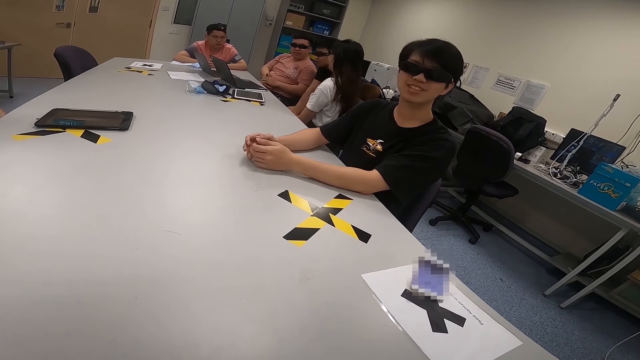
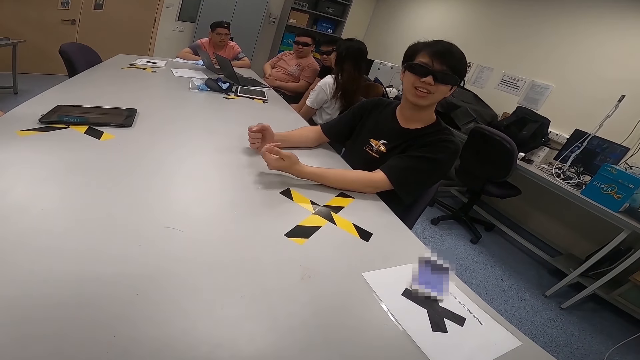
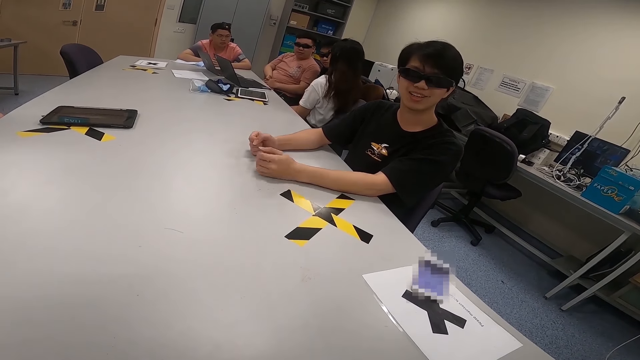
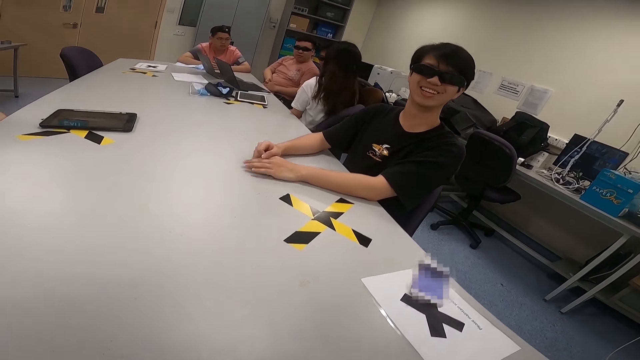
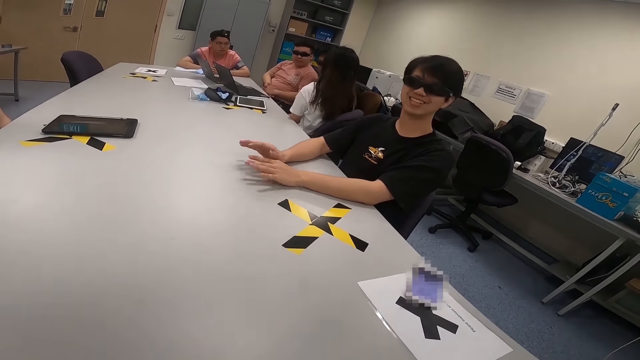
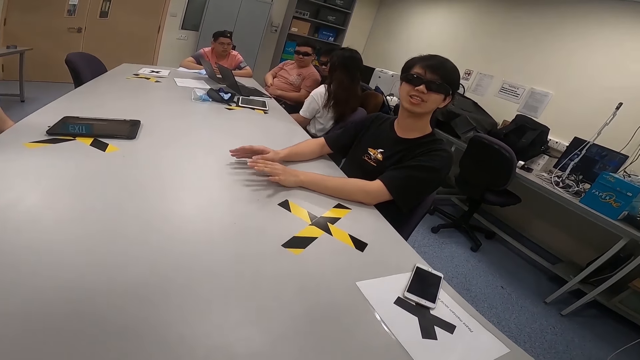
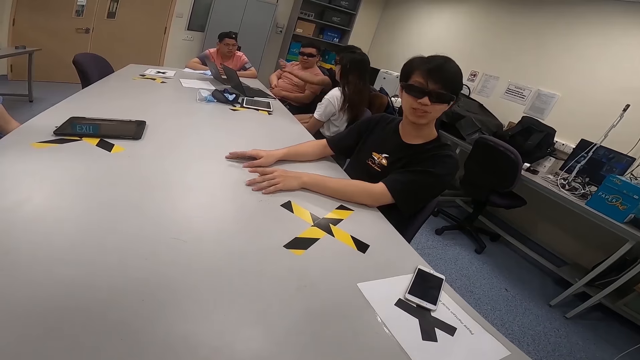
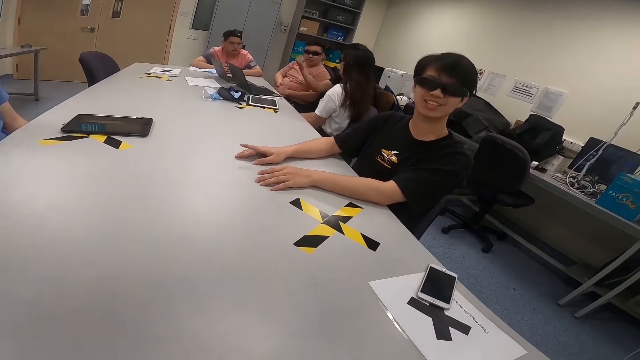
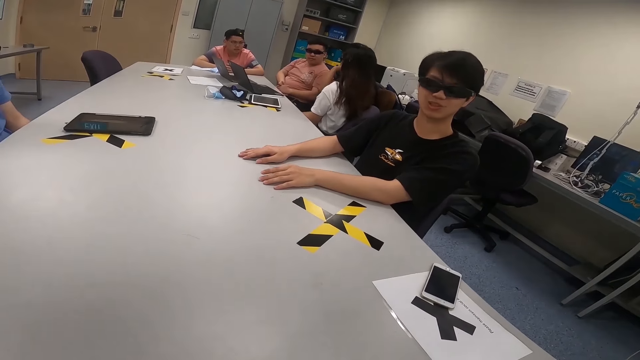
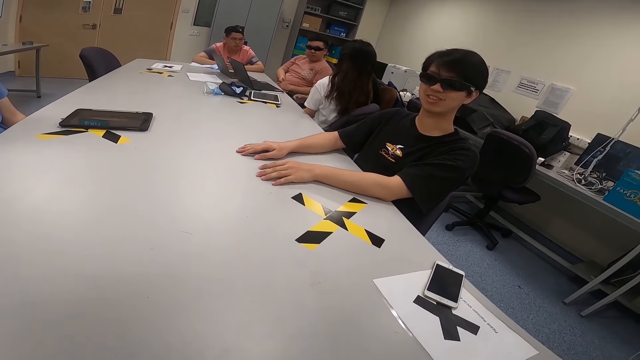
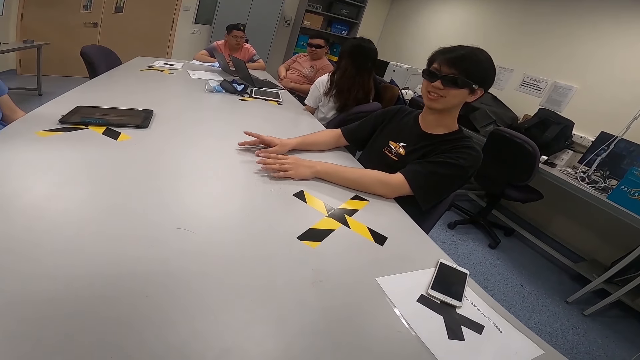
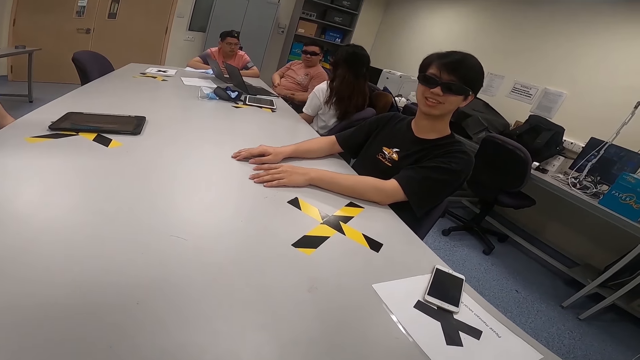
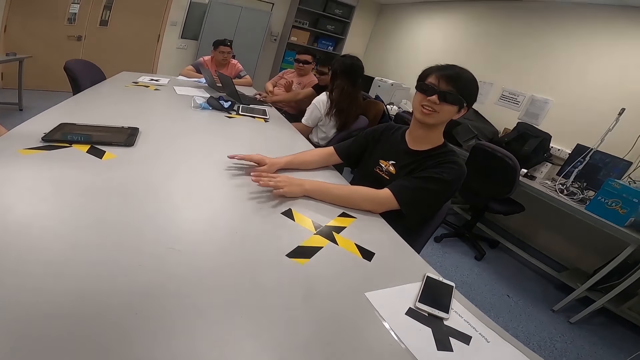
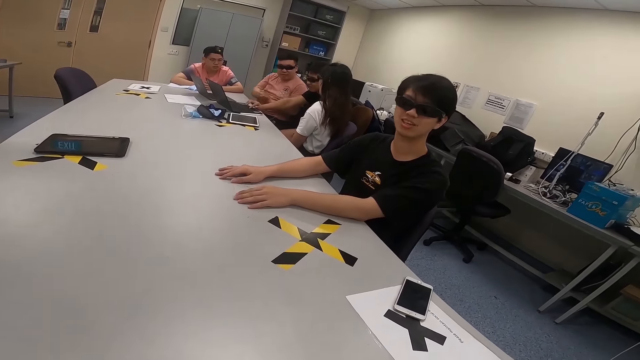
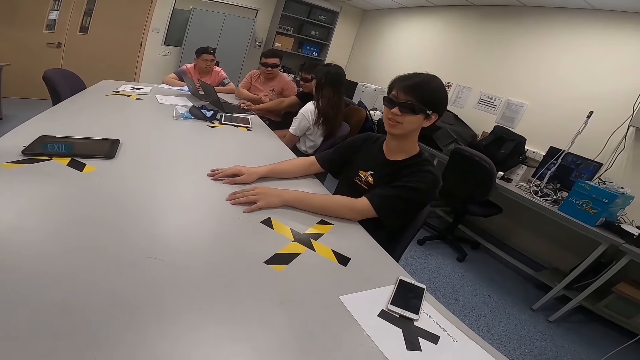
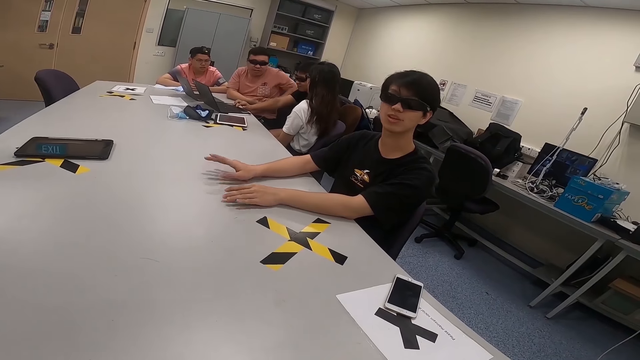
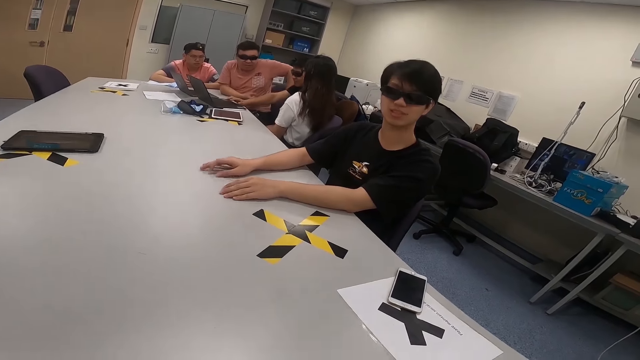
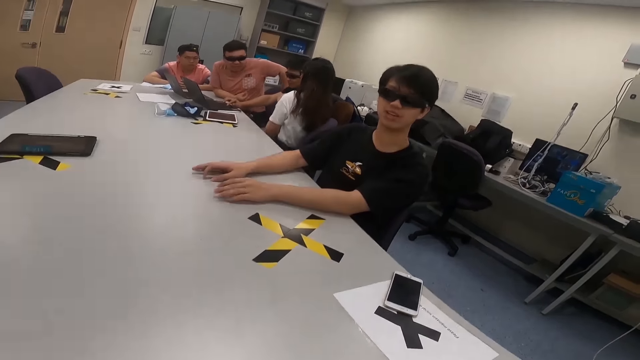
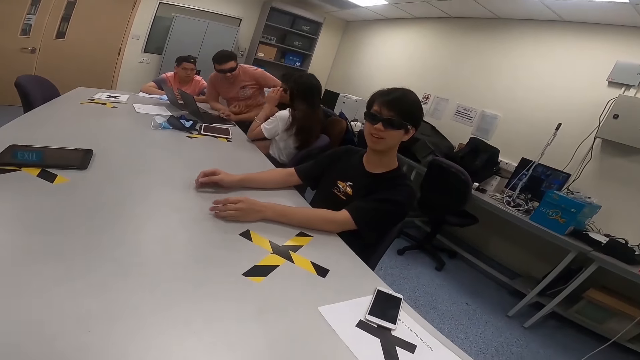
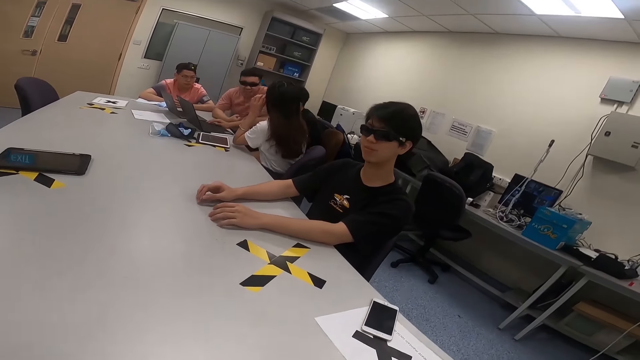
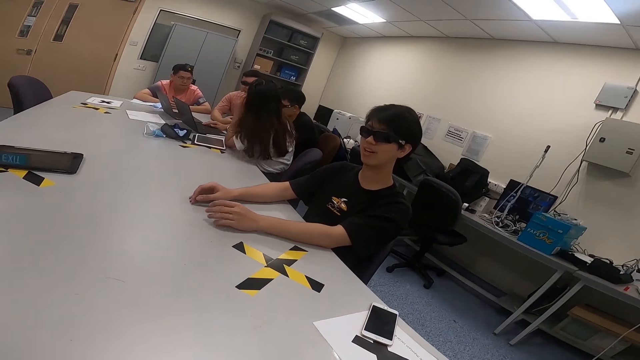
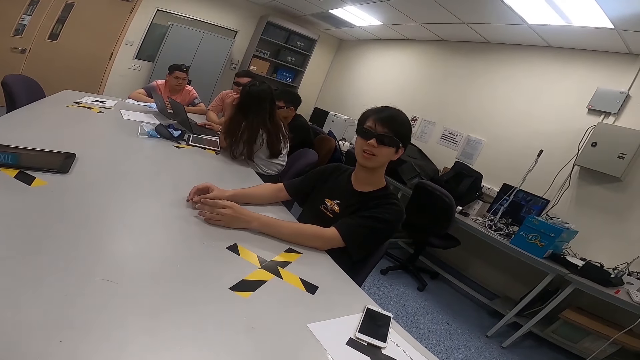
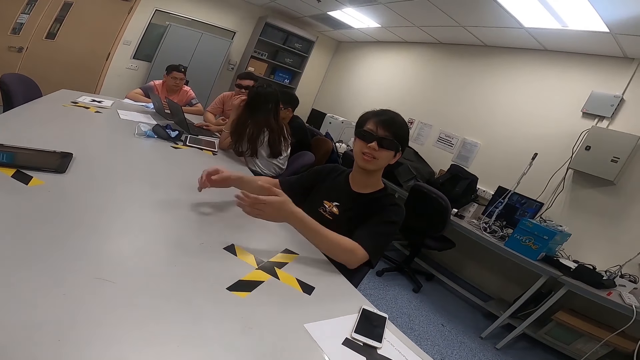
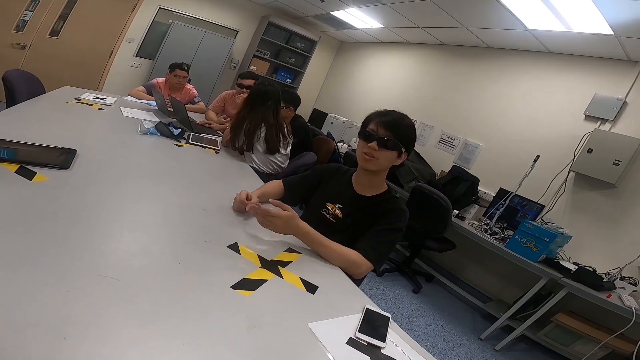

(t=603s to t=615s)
A man moves his hands. Another man taps his hands on the table. A third man looks at a woman. Another man moves his hand. The second man taps his hands on the table. The third man stretches his hand. The woman swings her chair. The third man presses the laptop. The first man changes his posture. Another man moves back. The woman places her hand on the table.

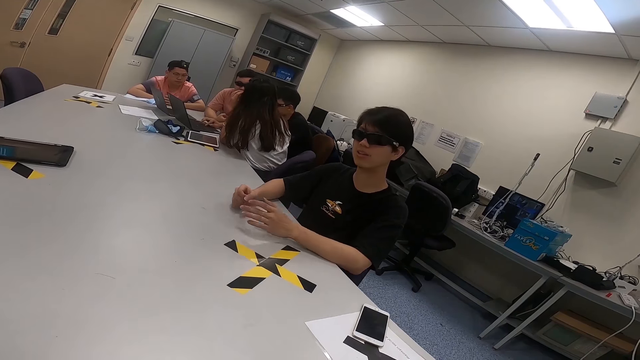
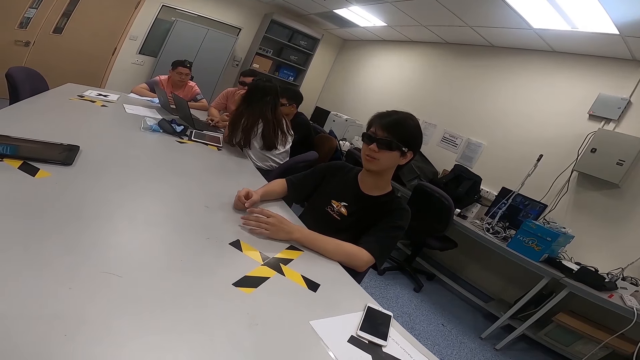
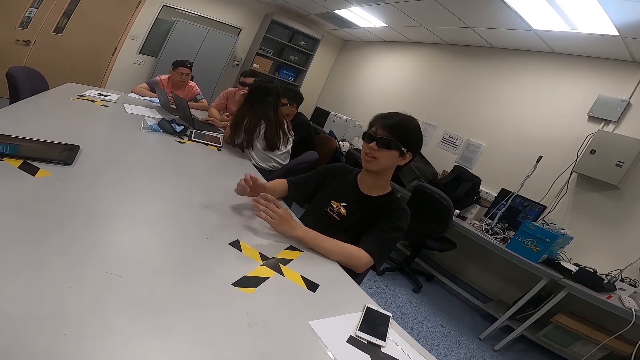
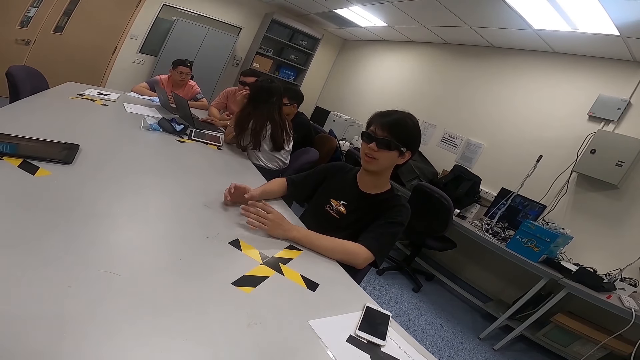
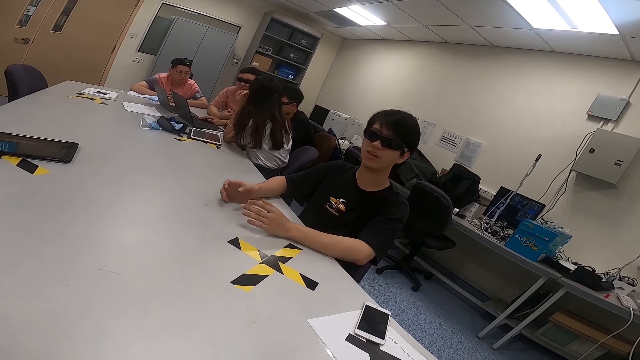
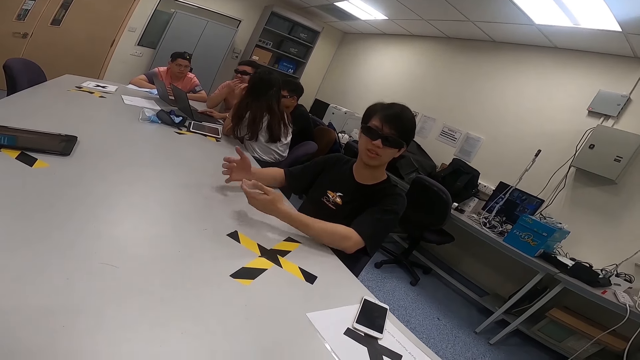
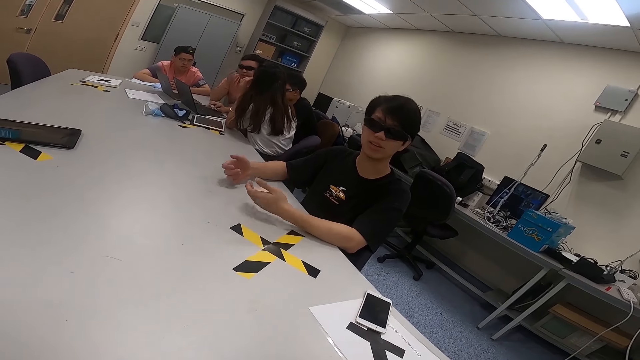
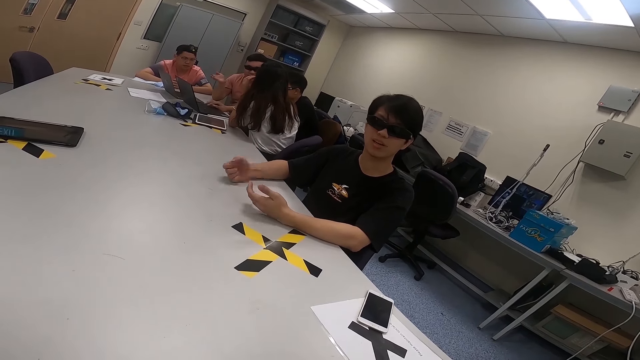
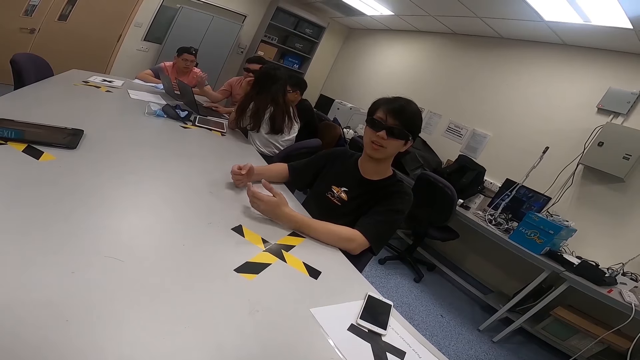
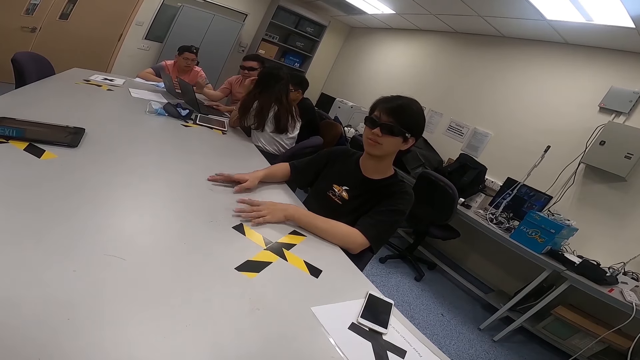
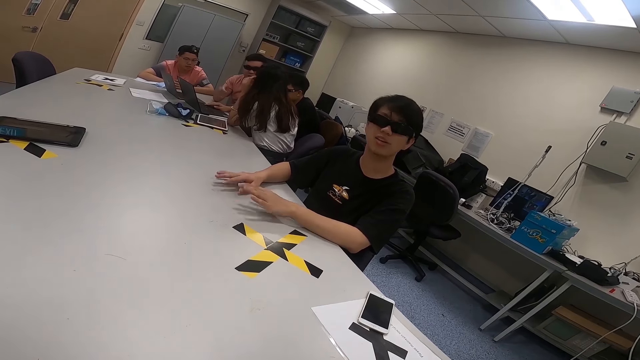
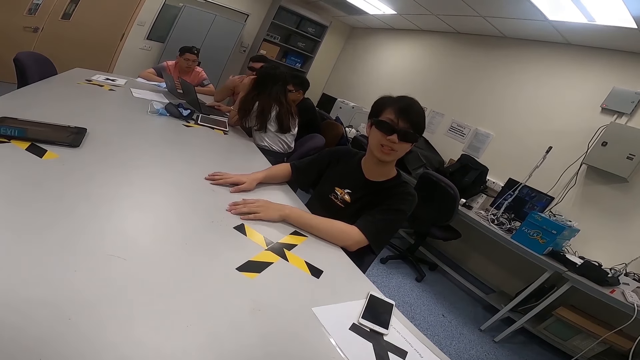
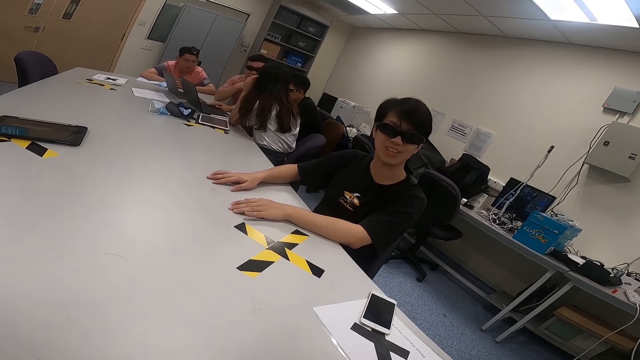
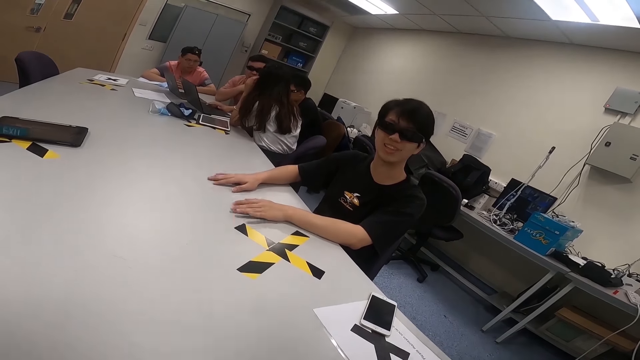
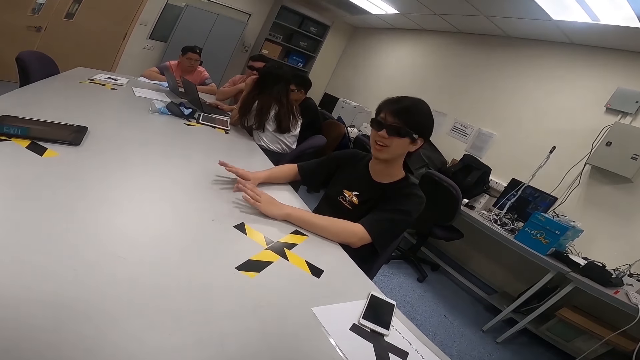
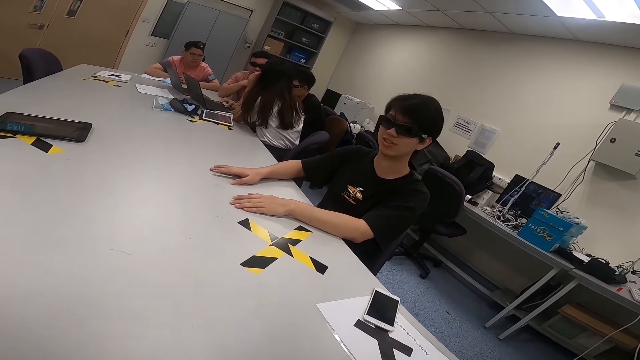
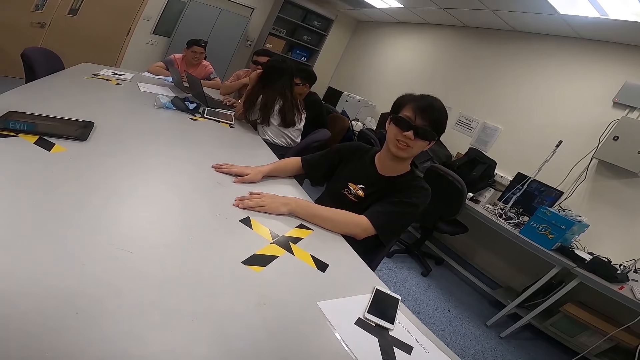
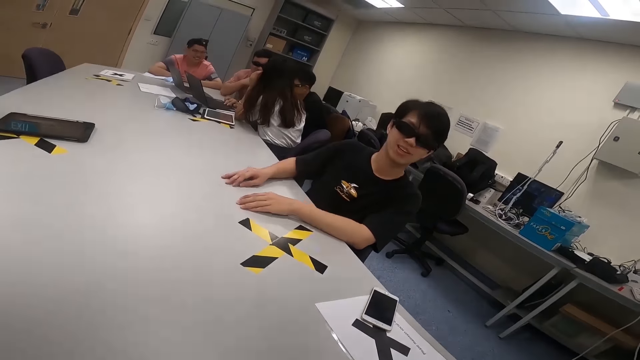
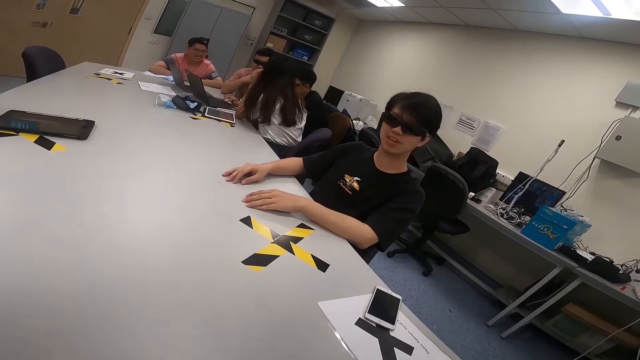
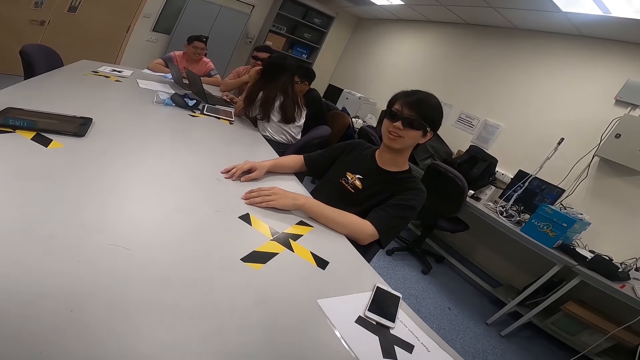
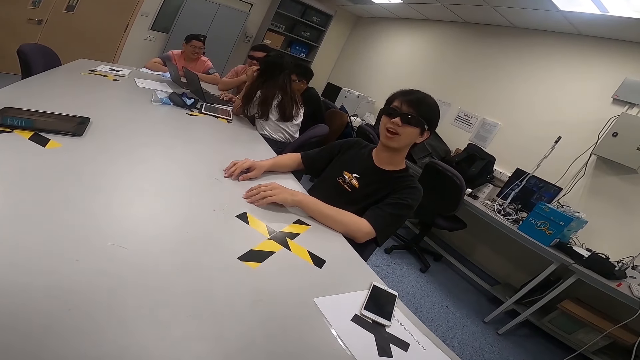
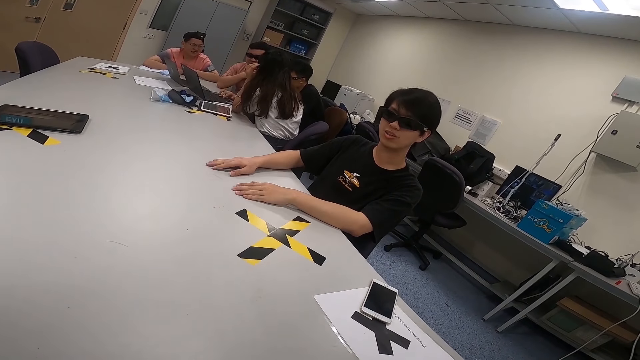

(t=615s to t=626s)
A woman leans on the table. A man taps his hands on the table. The man taps his hands on the table again. Another man moves his hand. A lady leans on the table. The first man places his hands on the table. The first man taps his hands on the table. The woman looks at the other man.
